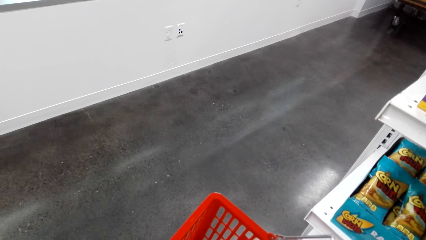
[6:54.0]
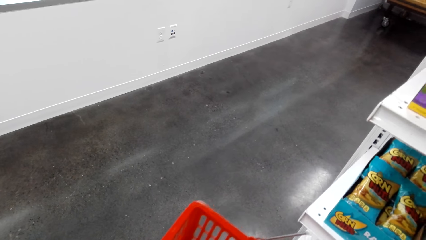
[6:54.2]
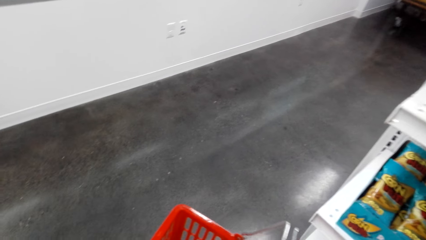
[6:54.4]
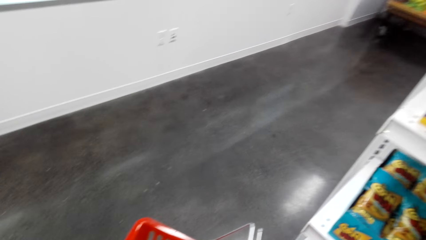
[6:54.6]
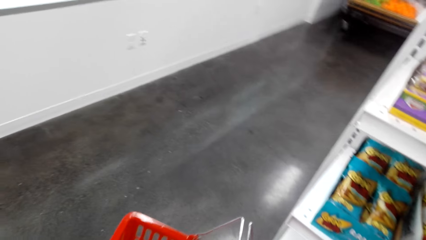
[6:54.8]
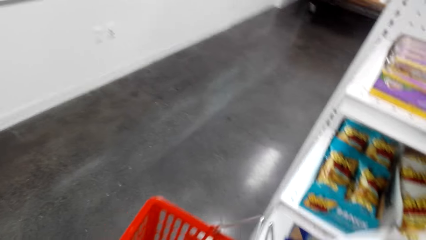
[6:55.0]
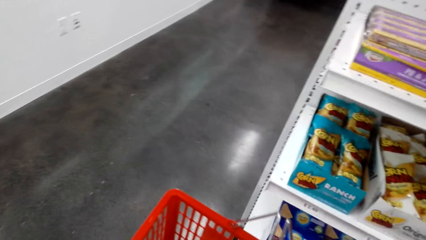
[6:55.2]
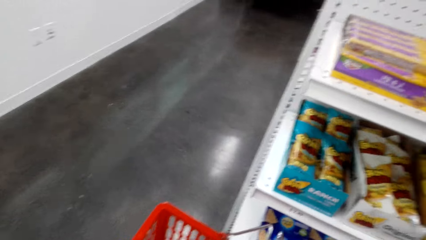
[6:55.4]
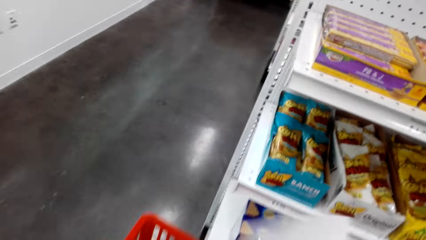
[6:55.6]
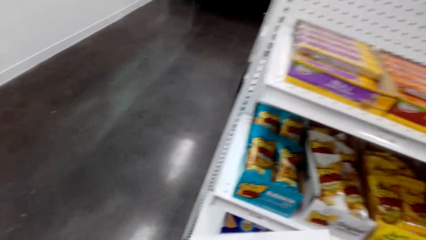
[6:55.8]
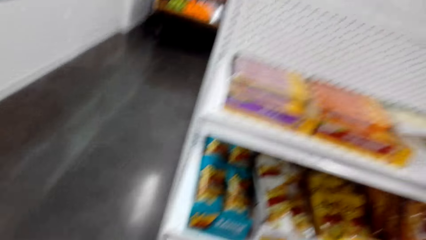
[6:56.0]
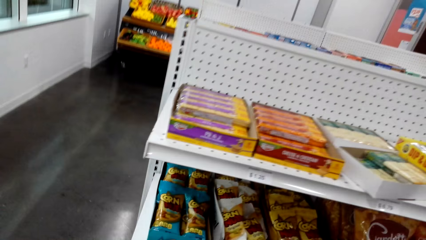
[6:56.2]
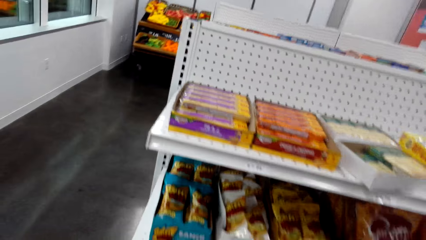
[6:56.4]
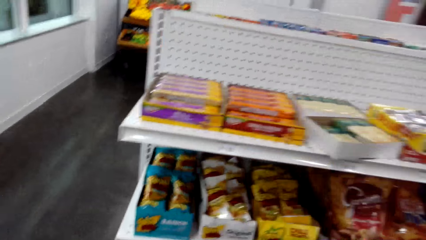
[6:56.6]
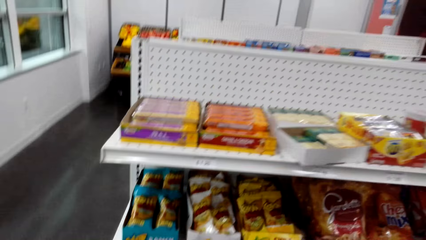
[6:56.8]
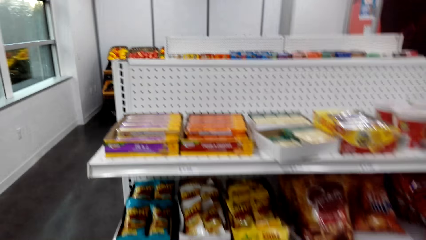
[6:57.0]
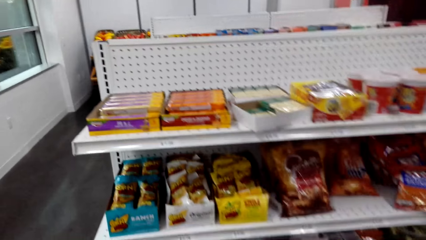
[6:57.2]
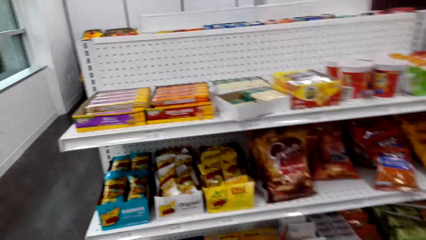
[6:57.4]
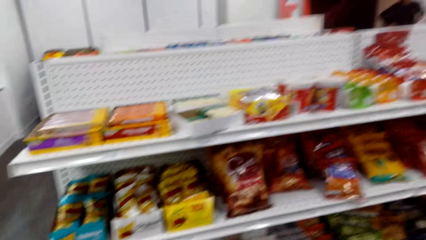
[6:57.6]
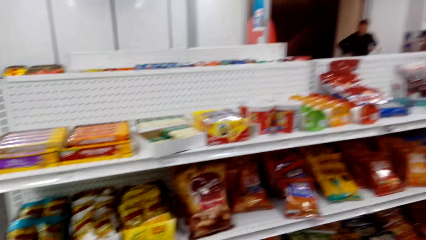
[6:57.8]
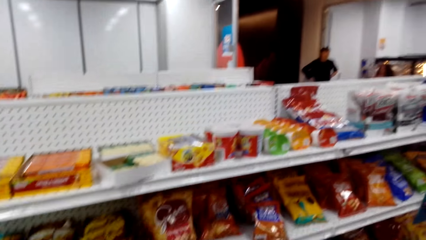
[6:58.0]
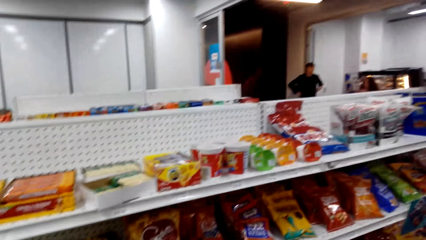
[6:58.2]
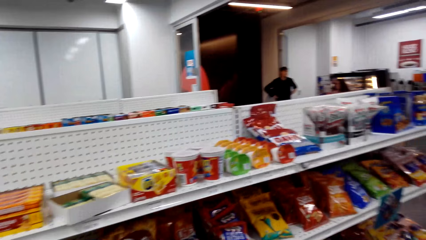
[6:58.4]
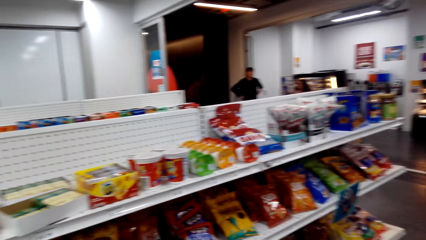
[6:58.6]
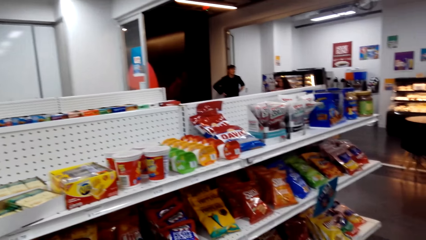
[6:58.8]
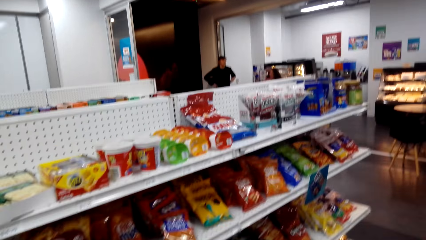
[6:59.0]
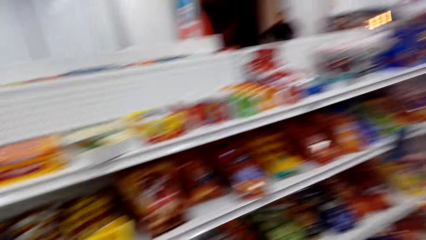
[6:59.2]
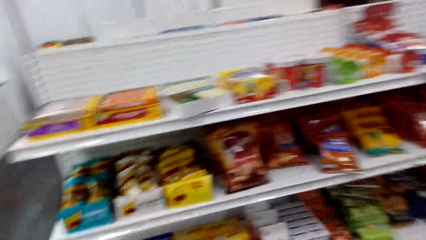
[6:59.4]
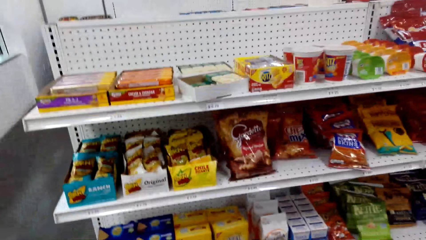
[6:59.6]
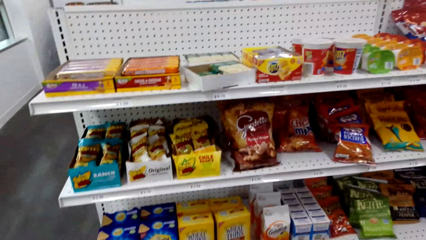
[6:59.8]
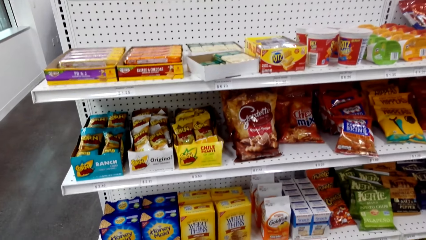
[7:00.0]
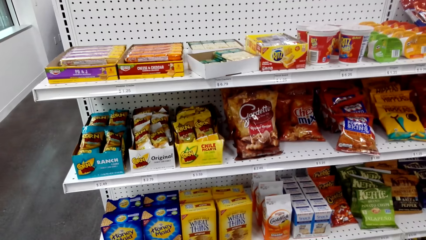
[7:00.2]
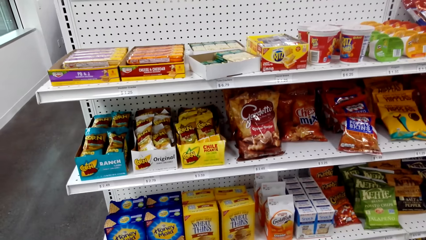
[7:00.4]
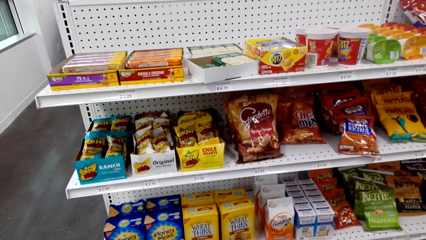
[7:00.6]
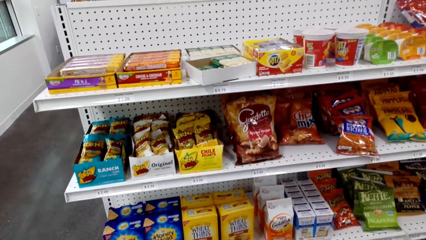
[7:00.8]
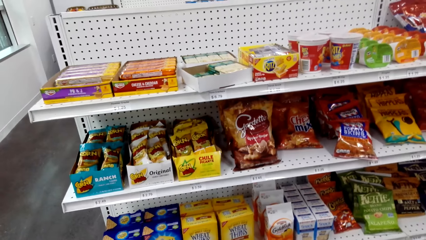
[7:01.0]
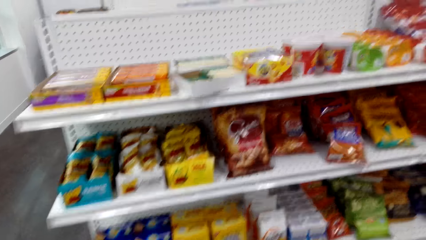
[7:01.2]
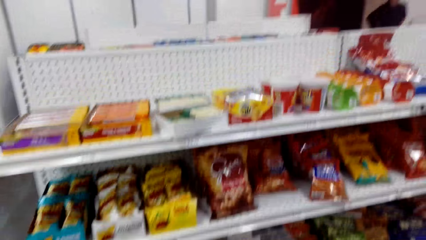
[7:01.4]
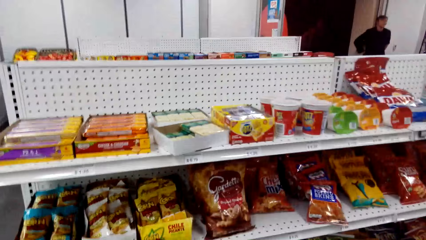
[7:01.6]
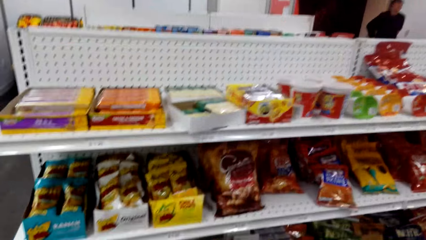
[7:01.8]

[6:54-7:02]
The camera wearer adjusts the paper in the hand. They view items on the supermarket shelving.

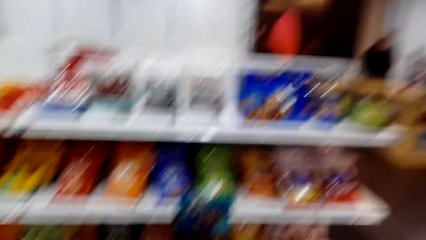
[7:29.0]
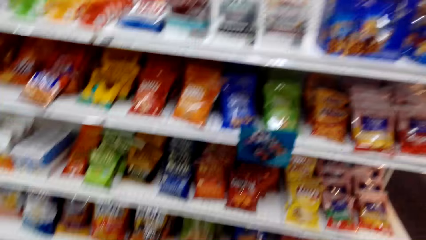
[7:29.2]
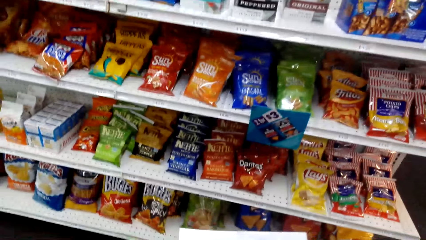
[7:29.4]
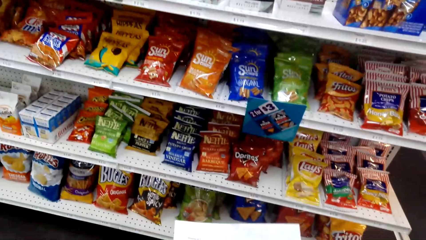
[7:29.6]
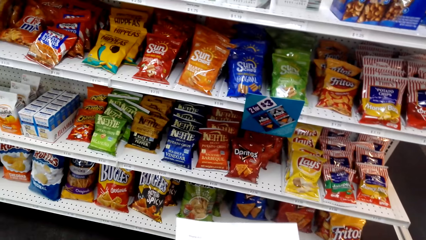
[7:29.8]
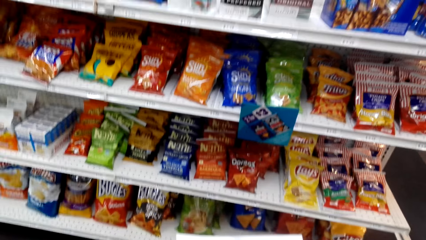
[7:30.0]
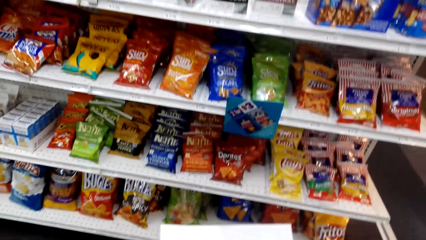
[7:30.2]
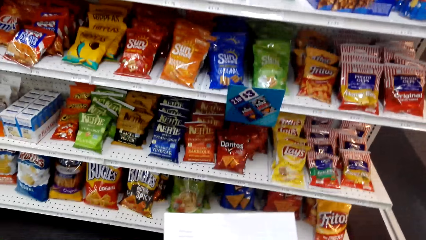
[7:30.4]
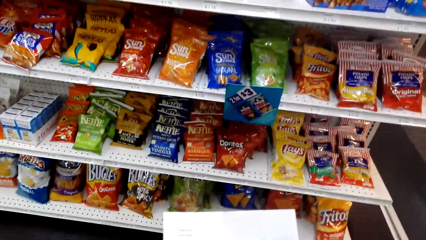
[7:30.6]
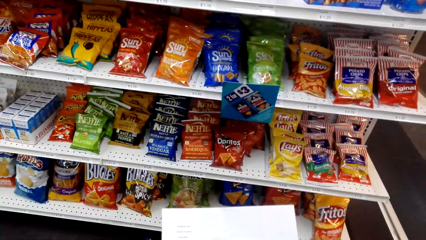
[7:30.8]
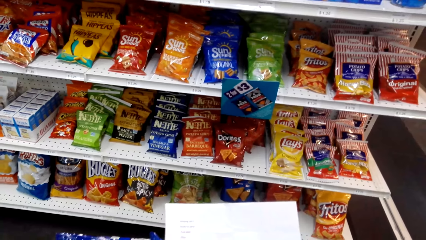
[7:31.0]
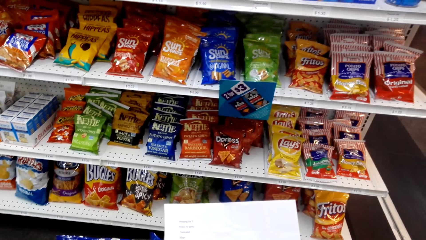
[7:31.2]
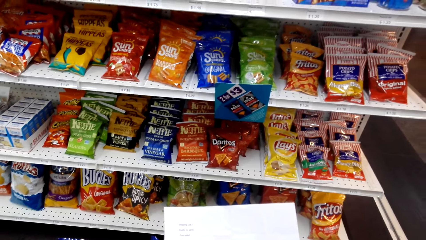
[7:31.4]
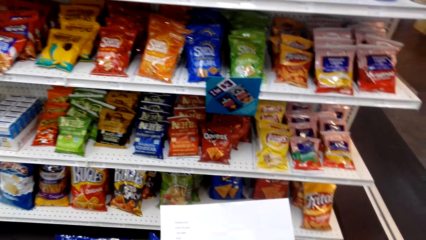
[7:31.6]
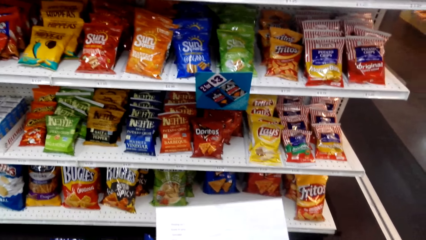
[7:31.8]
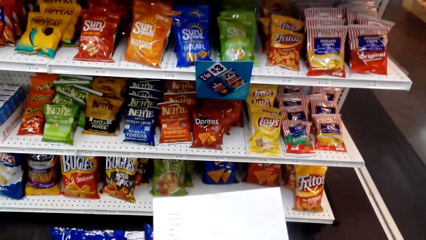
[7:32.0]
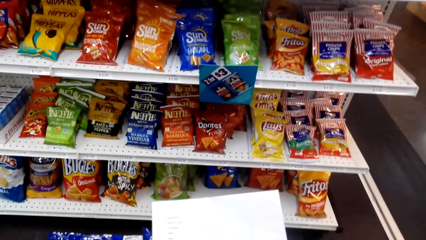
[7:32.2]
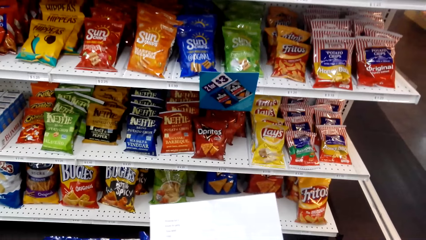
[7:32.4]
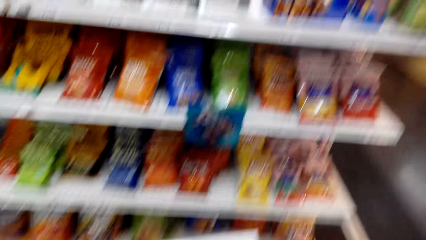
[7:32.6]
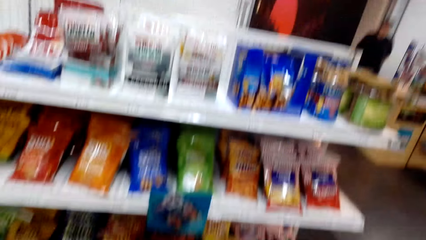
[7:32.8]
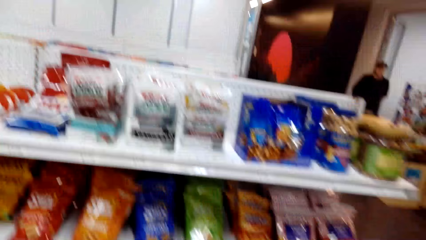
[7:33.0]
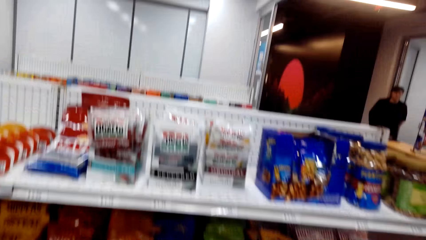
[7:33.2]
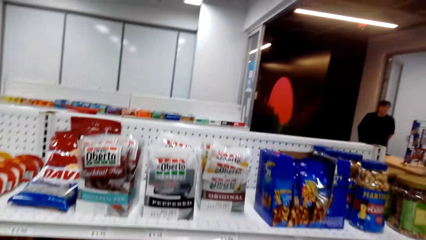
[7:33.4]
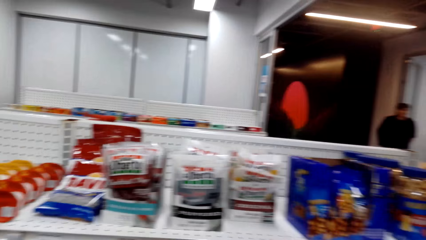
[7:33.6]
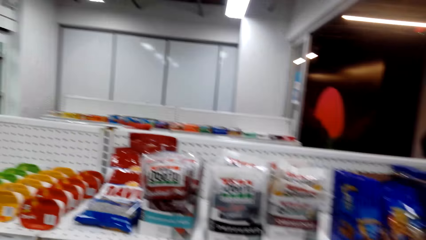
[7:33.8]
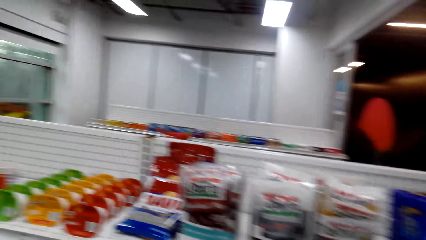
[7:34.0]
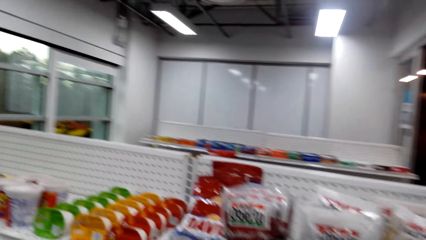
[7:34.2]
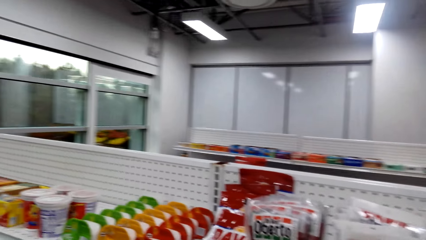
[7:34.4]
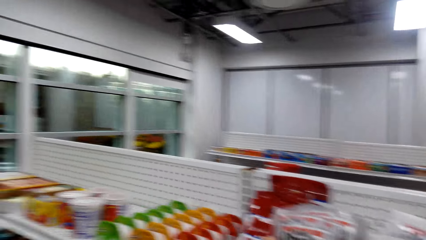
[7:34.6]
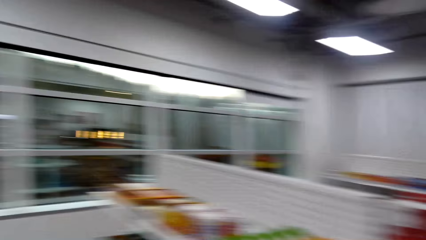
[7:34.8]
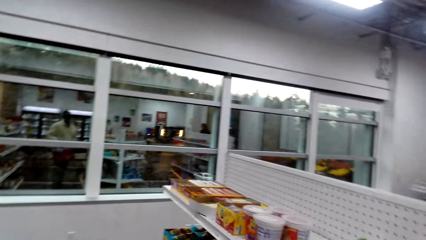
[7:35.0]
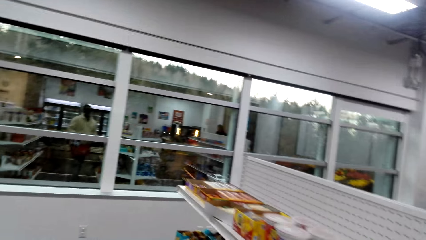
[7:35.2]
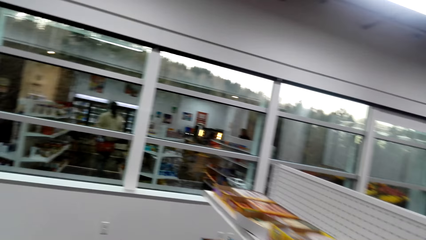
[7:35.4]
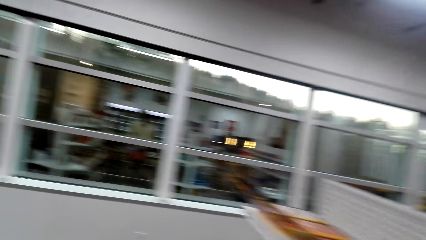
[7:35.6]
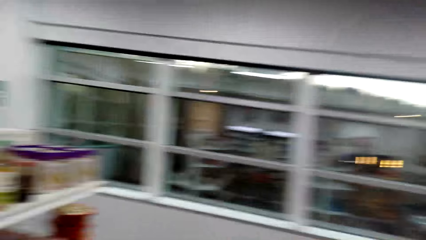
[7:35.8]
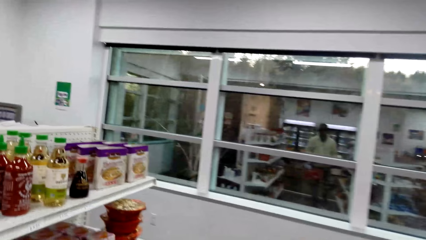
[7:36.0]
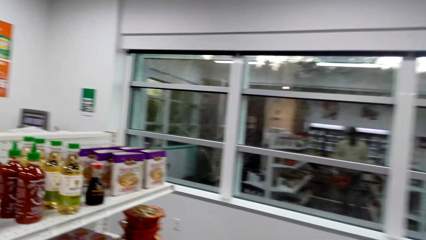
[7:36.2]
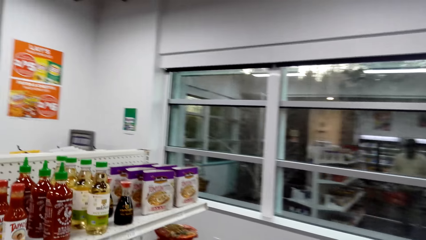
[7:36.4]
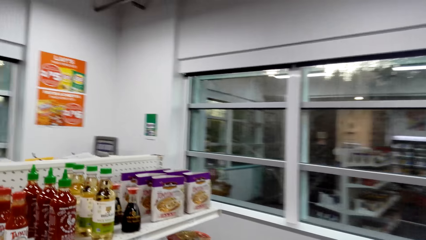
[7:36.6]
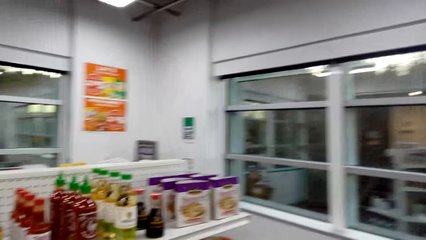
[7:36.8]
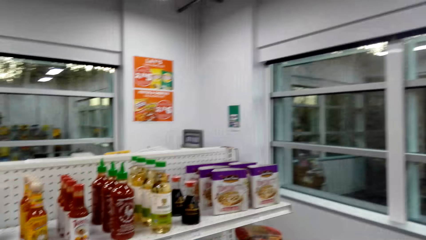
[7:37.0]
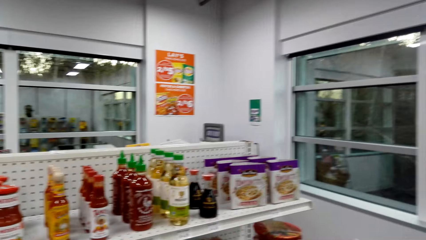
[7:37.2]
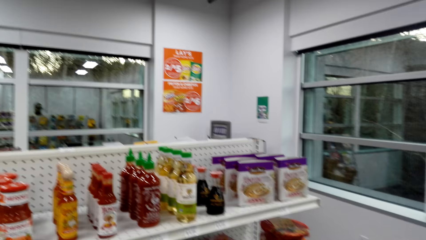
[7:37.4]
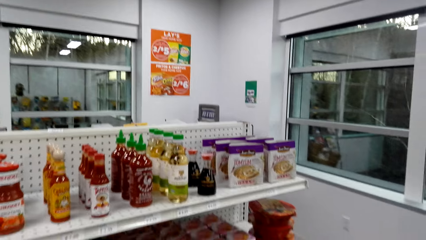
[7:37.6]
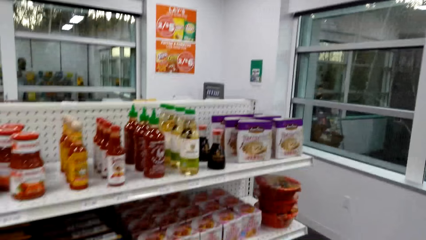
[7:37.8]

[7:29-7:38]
The camera wearer views the paper in the hands. They view items on the supermarket shelving. They turn around.
